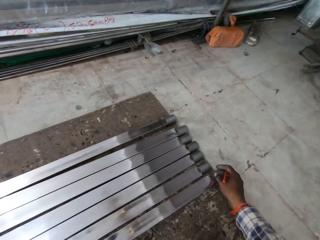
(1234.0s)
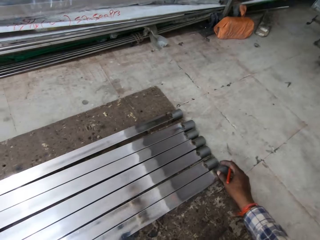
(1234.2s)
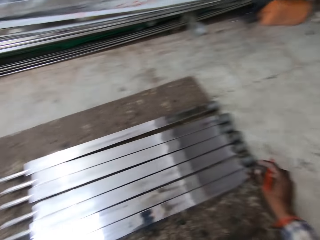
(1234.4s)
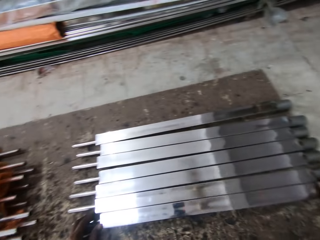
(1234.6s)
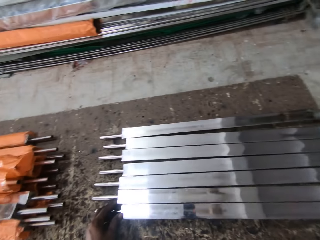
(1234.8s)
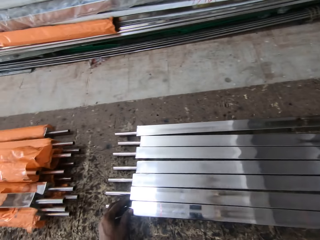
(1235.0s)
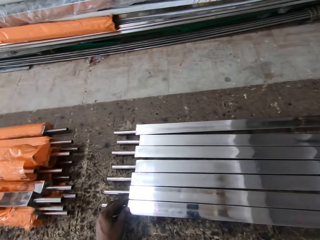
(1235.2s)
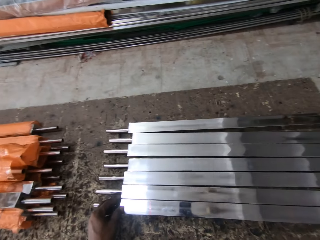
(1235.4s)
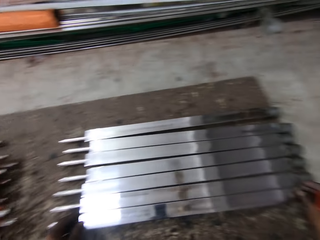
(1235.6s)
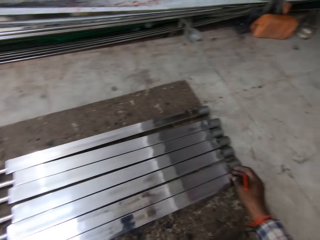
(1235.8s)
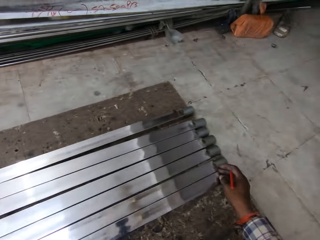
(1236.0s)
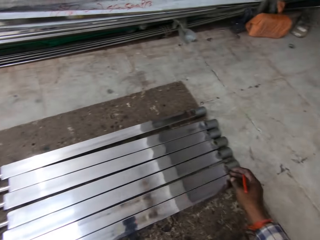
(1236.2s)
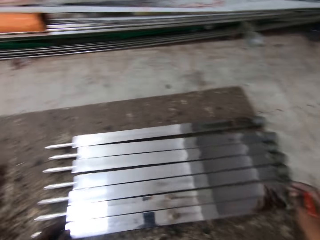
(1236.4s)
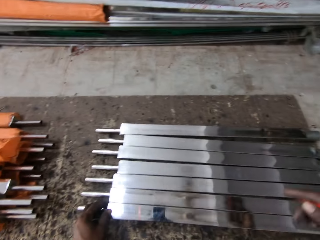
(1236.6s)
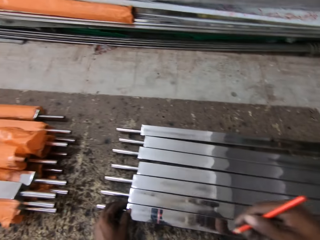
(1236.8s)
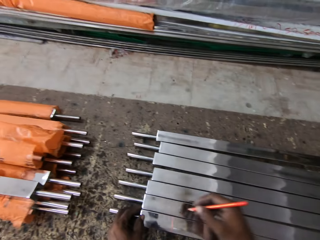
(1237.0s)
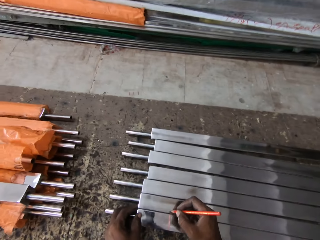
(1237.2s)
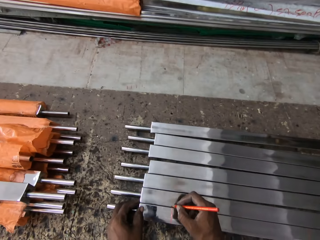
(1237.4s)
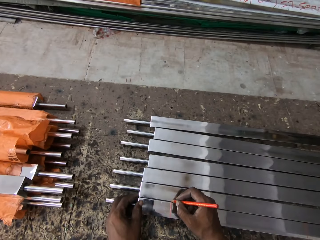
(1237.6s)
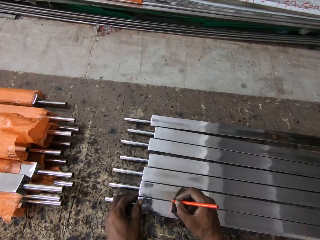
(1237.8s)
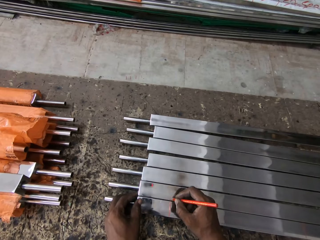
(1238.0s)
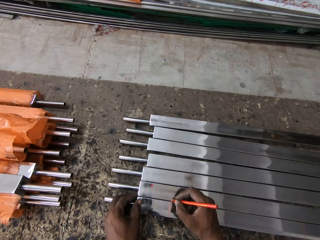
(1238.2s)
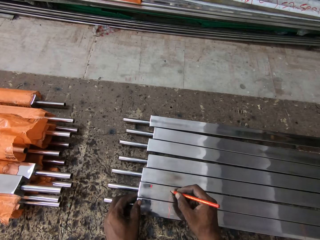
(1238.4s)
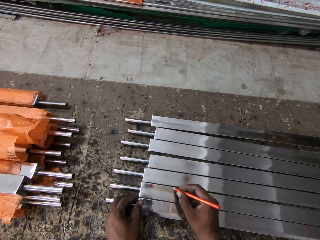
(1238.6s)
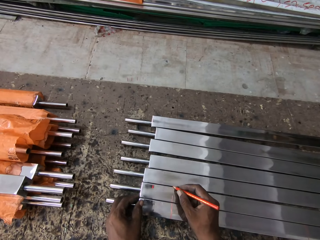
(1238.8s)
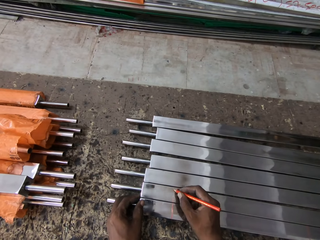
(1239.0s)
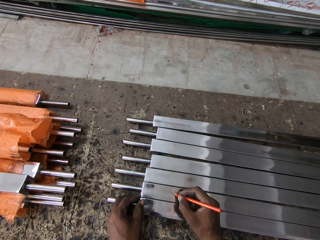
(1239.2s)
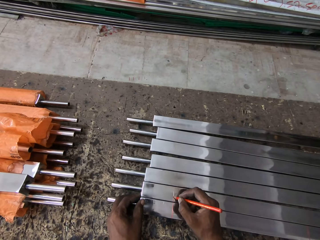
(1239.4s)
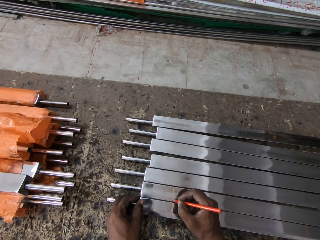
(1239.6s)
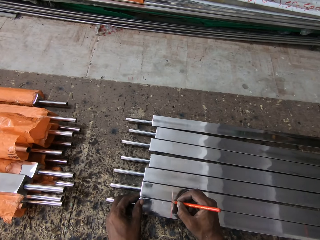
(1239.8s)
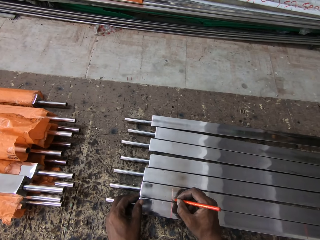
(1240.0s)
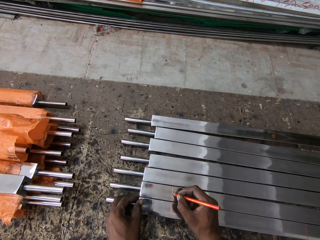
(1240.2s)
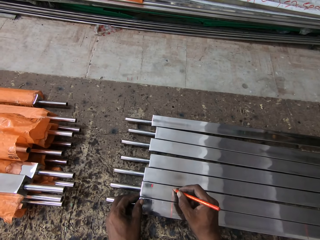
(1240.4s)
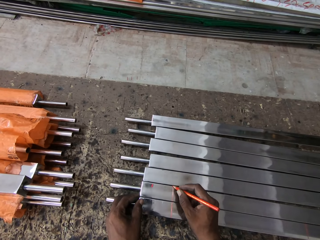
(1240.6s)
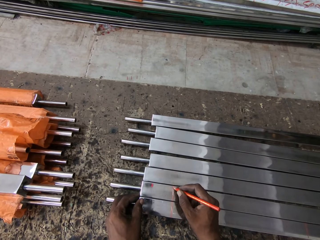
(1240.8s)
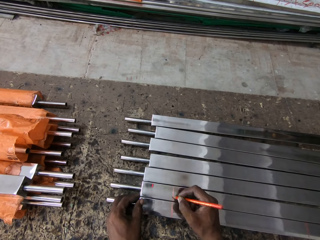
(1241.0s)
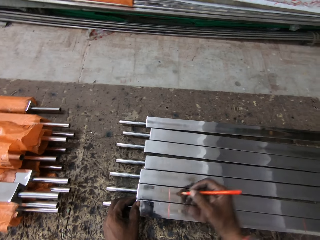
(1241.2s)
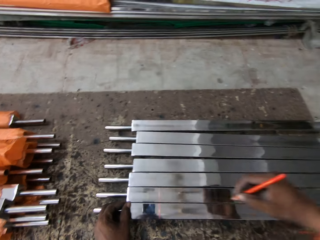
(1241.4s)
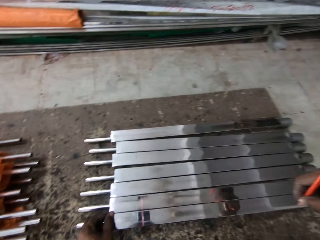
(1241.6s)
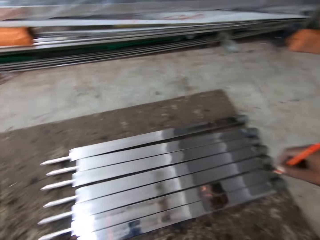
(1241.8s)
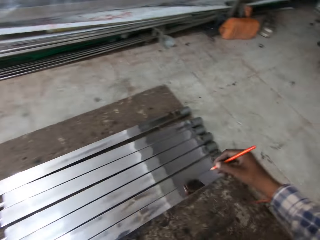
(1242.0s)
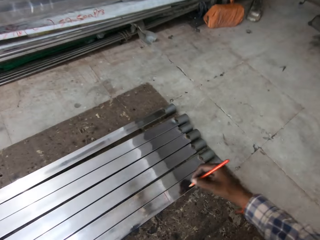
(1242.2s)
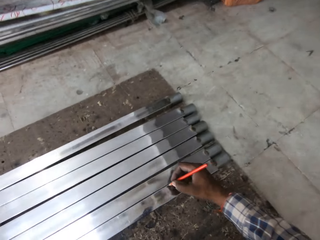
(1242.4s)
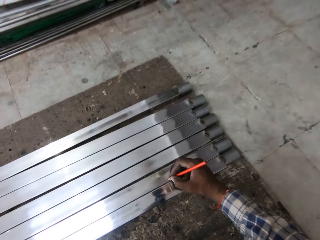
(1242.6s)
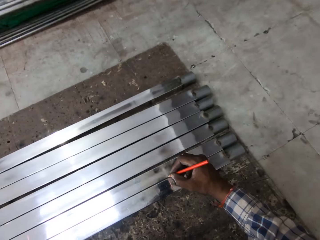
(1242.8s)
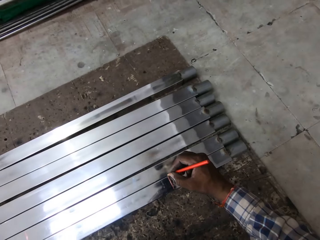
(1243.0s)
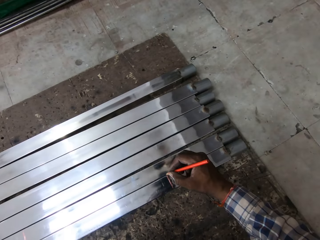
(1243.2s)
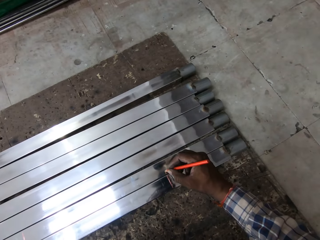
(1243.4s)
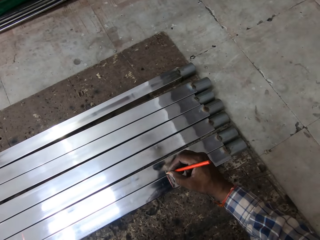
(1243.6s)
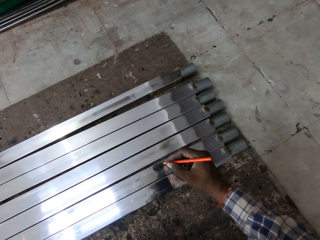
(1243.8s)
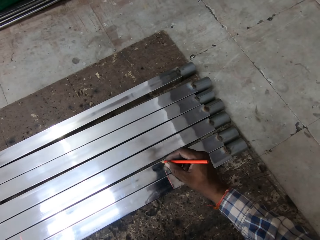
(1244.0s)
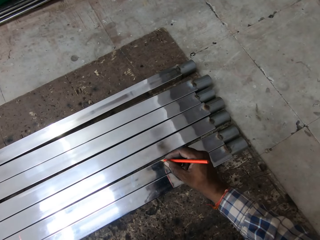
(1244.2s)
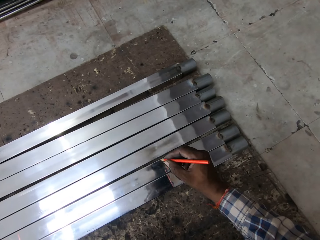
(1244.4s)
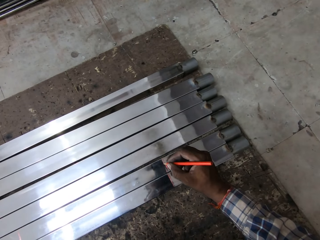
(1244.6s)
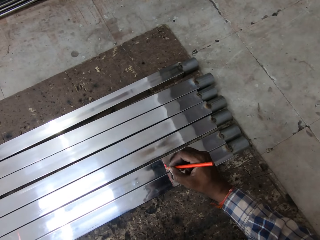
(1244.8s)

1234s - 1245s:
The camera wearer holds the metal bar. They adjust the metal. They look at the metal bars. They mark the metal with a pencil. They lift the hand. They mark the metal bar.

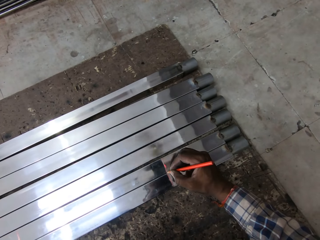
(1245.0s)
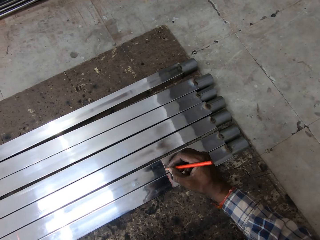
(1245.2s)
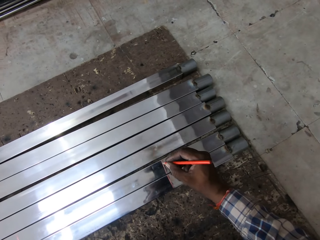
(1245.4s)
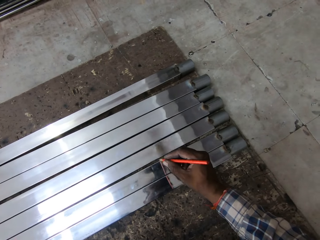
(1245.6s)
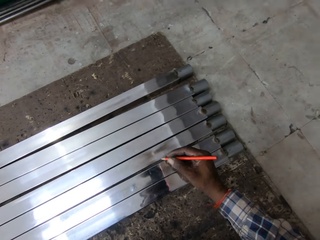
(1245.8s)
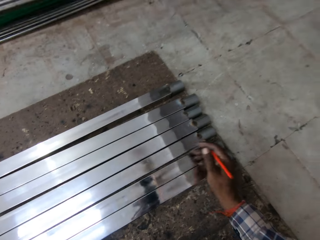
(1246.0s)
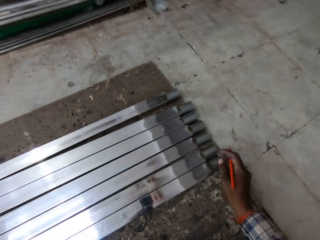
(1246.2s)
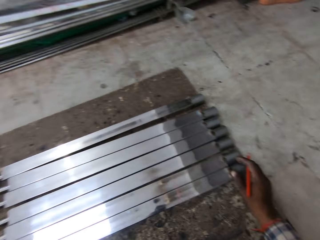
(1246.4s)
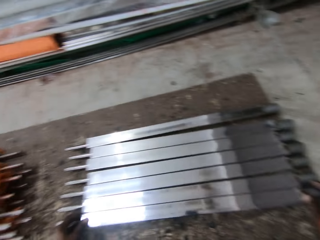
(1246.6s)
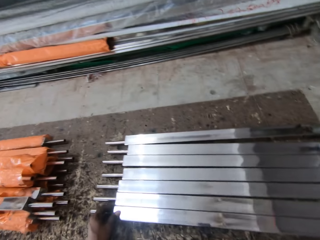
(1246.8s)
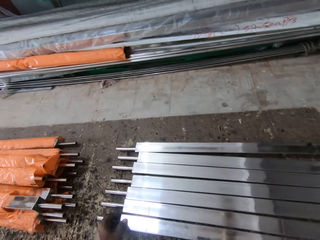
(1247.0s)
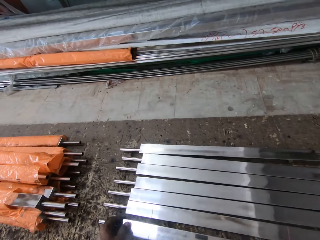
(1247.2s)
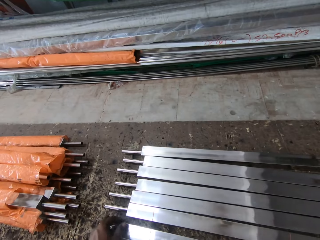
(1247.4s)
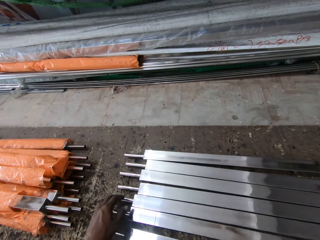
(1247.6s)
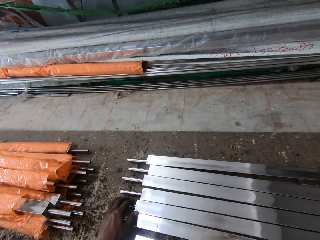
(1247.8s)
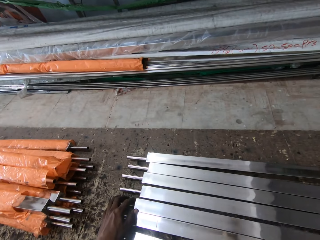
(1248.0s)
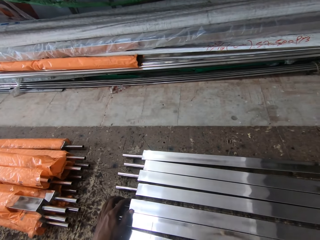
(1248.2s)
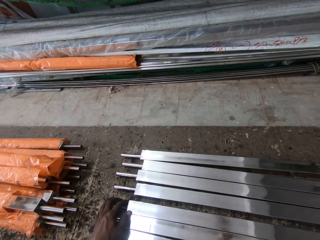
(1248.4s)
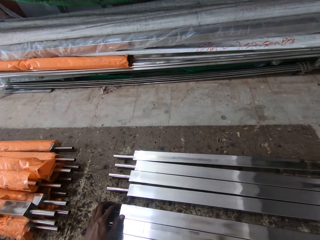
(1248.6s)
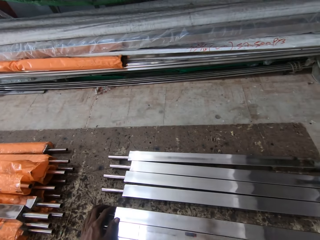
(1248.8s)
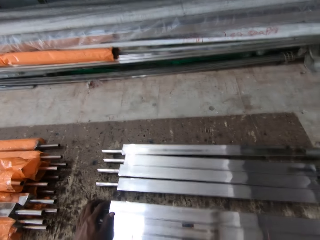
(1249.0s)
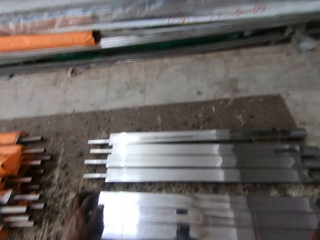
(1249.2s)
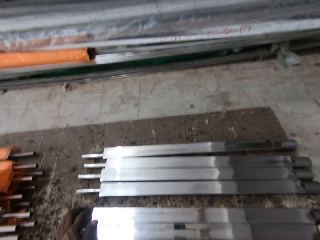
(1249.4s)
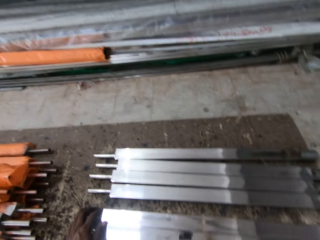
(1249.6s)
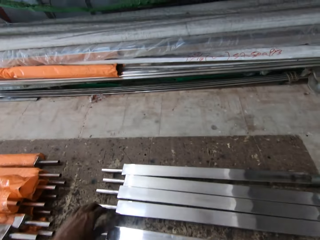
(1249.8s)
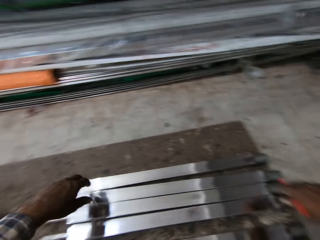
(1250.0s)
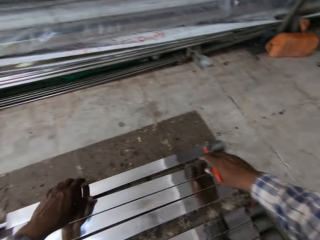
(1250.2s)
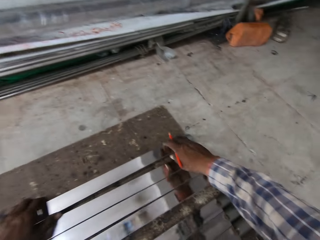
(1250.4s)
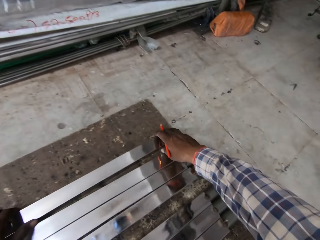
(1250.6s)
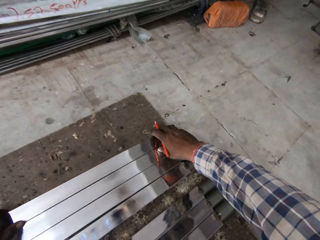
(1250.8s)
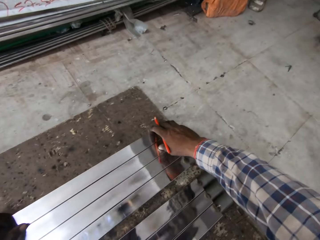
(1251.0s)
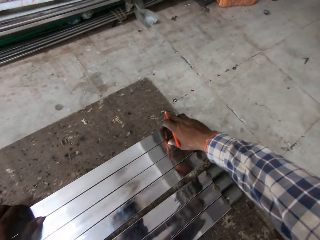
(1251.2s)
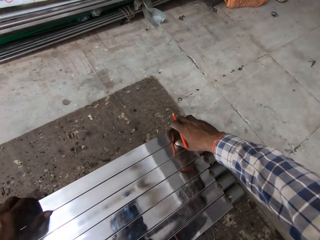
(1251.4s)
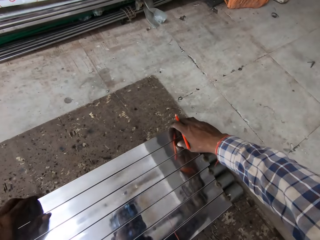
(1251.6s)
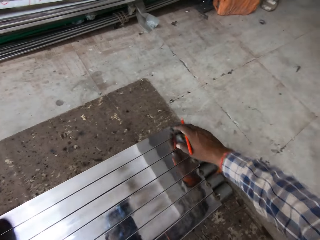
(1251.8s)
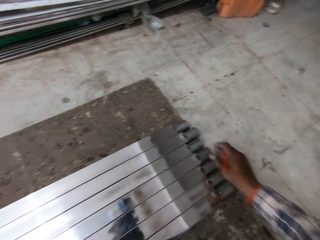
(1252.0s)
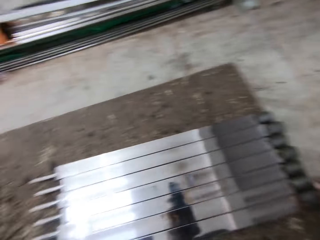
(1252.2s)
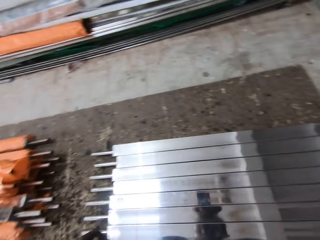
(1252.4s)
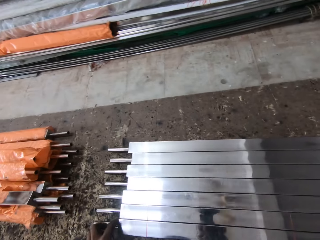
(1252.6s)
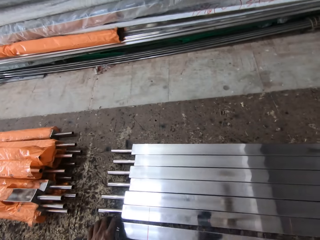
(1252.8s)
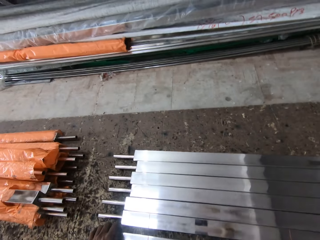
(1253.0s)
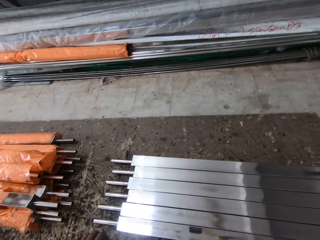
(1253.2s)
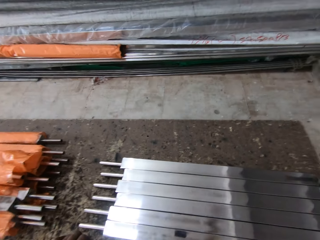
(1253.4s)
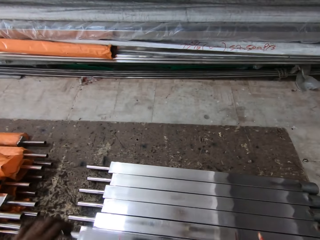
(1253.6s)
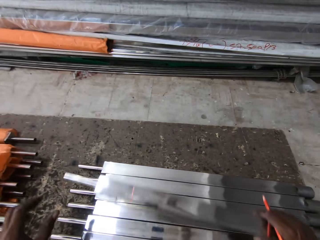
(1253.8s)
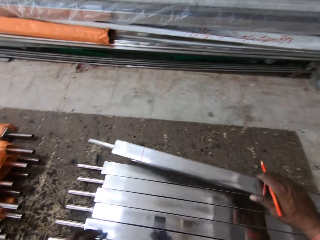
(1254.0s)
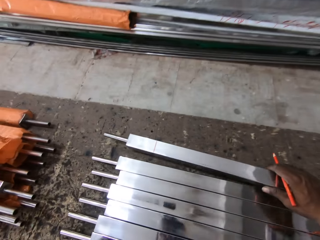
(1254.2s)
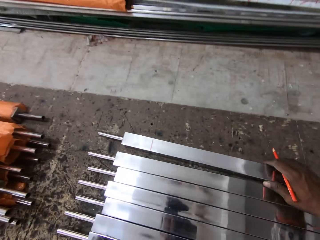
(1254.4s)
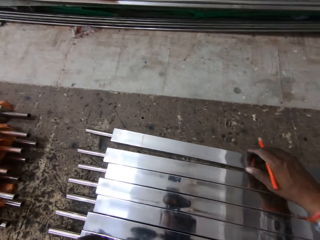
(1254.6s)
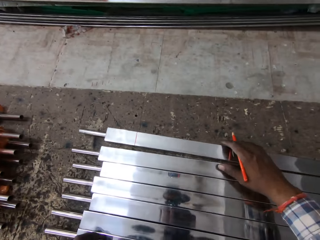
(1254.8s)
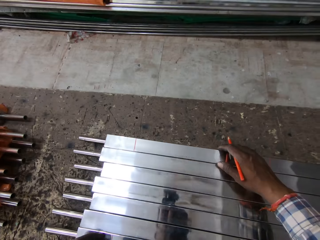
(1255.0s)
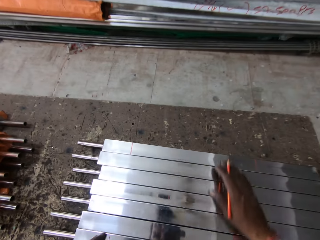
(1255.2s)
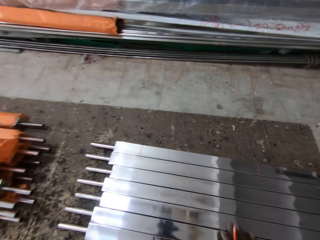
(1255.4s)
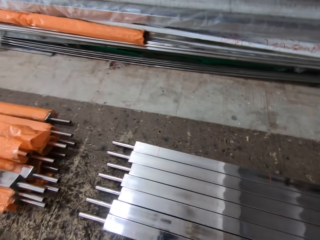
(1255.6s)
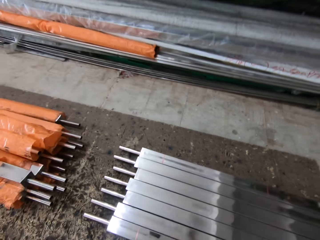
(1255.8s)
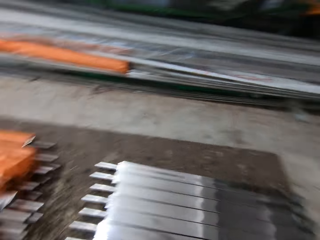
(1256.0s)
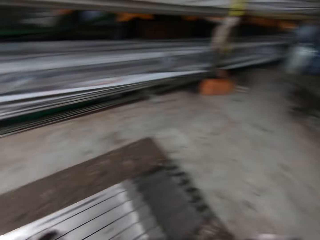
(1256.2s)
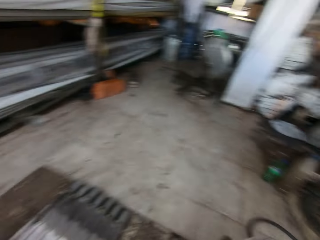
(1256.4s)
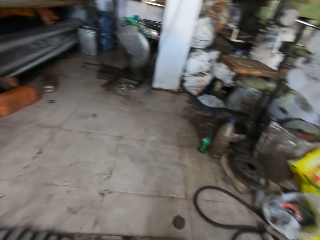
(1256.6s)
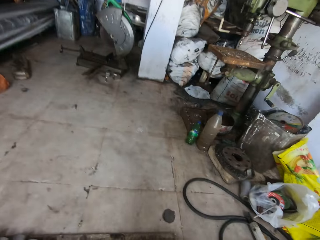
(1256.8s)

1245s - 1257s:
The camera wearer moves the hand. They look at the metal bar. They adjust the metal. They move the metal bars. They hold another metal bar. They move the metal bars. They look around. They move the metal bar. They drop the metal. They move the metal bar again. They look at the metal bars.
